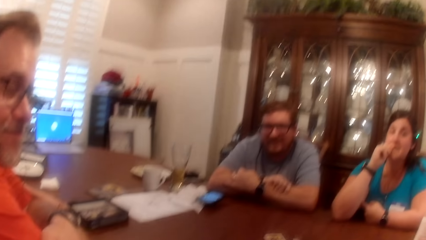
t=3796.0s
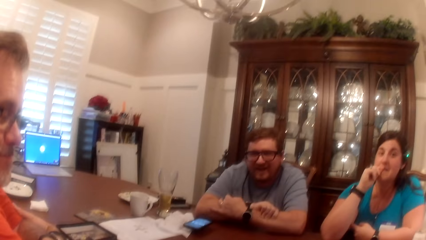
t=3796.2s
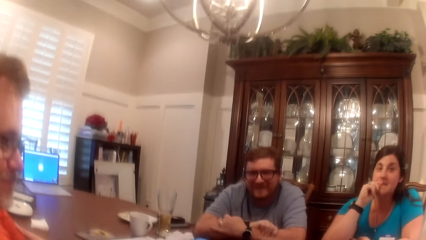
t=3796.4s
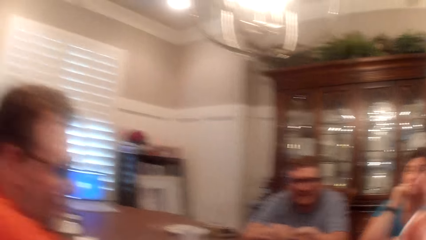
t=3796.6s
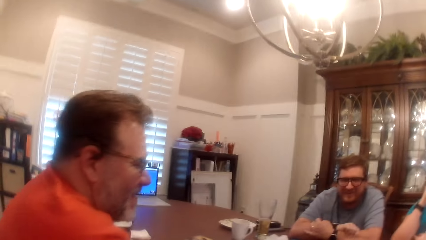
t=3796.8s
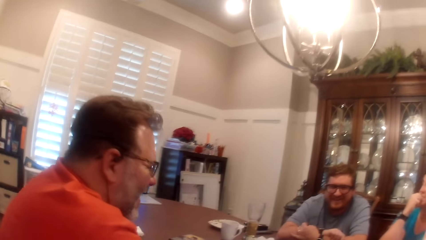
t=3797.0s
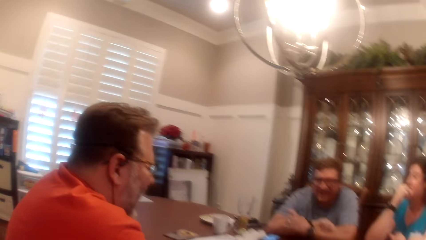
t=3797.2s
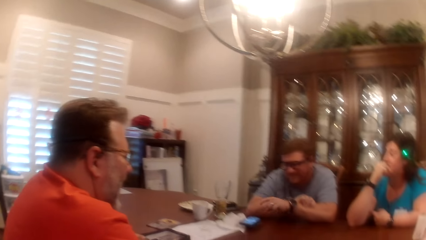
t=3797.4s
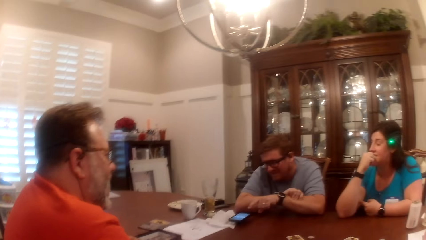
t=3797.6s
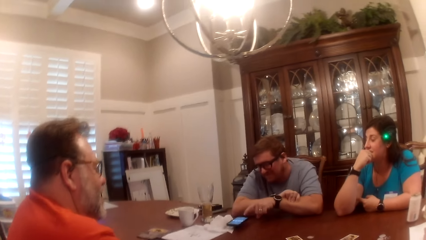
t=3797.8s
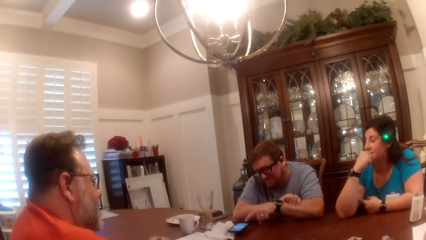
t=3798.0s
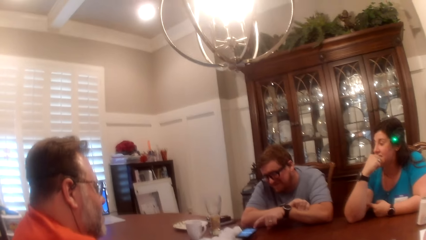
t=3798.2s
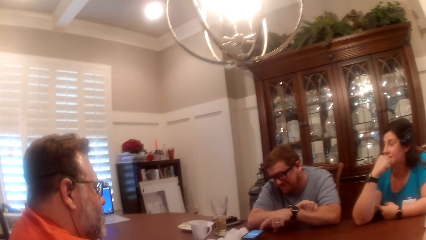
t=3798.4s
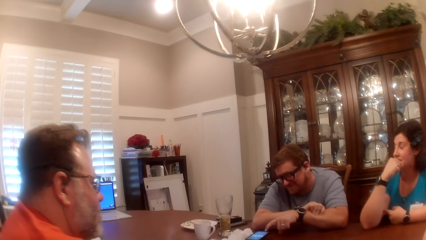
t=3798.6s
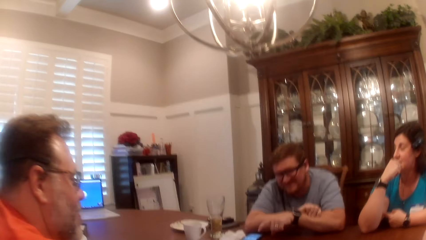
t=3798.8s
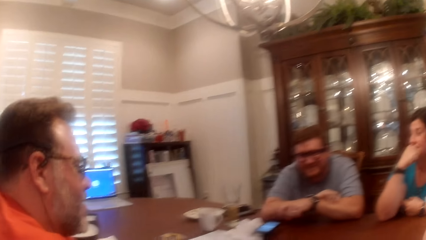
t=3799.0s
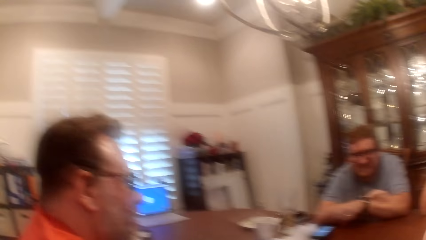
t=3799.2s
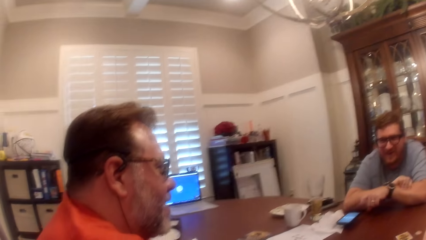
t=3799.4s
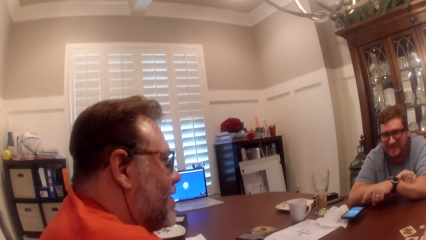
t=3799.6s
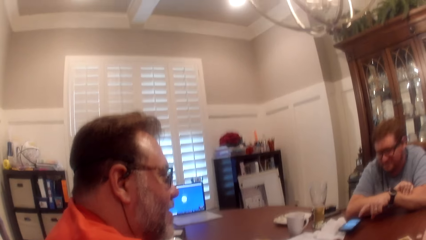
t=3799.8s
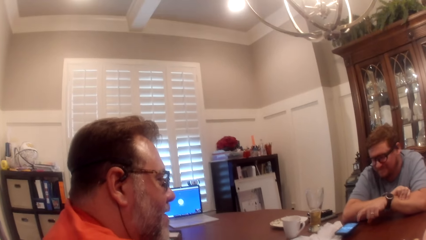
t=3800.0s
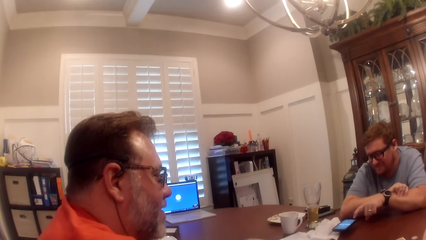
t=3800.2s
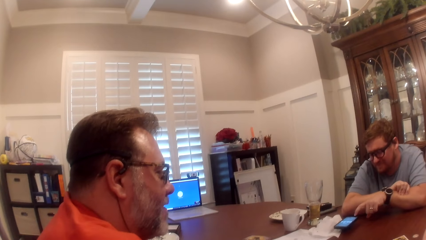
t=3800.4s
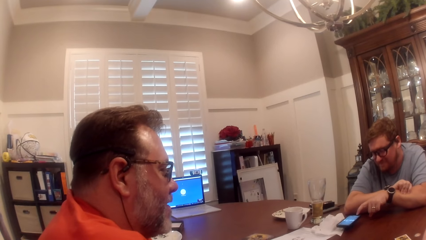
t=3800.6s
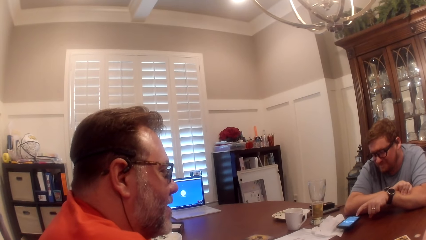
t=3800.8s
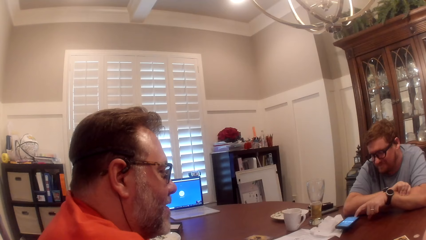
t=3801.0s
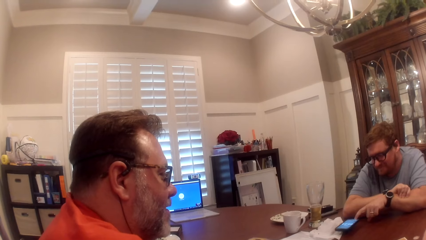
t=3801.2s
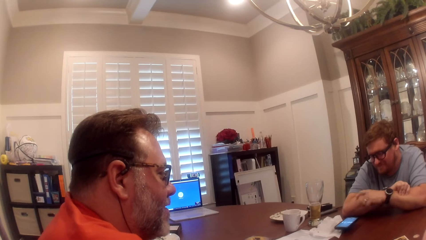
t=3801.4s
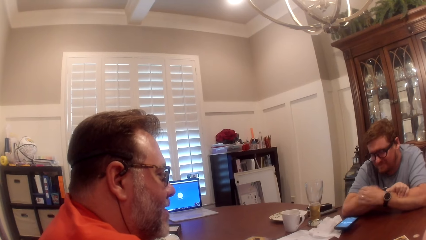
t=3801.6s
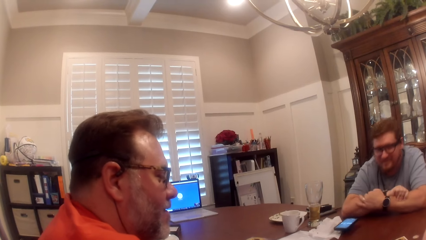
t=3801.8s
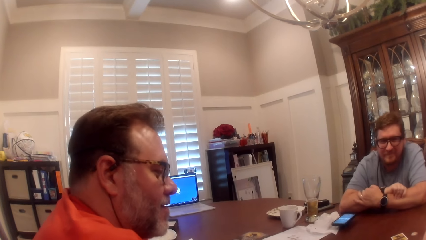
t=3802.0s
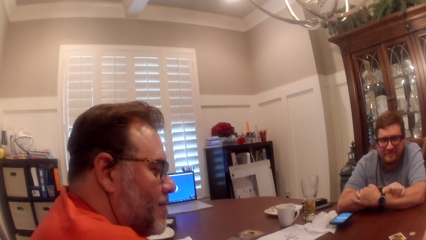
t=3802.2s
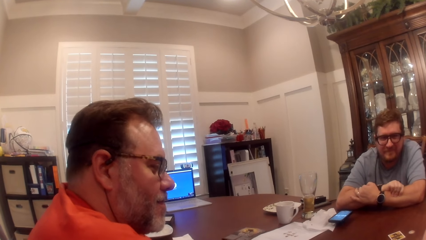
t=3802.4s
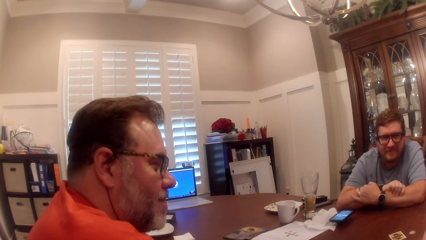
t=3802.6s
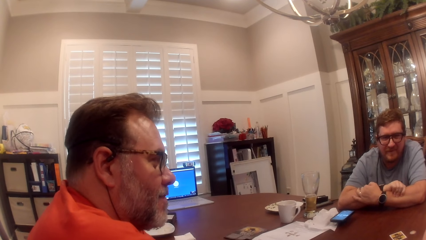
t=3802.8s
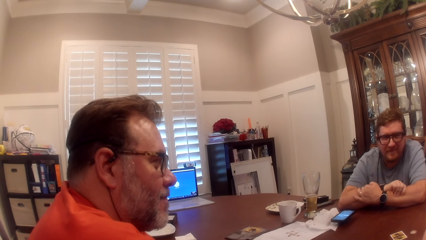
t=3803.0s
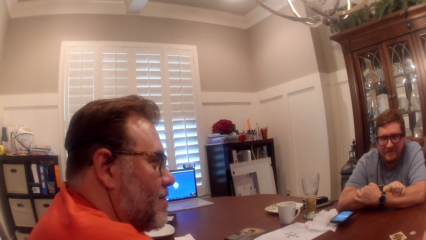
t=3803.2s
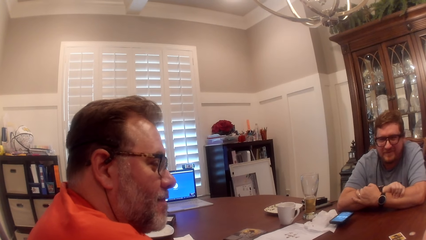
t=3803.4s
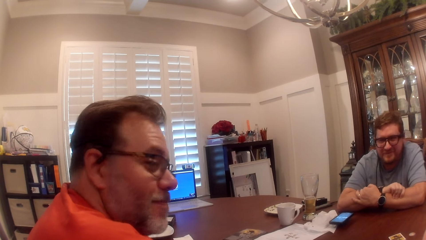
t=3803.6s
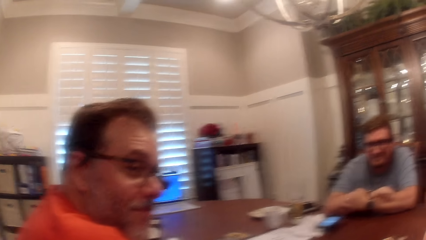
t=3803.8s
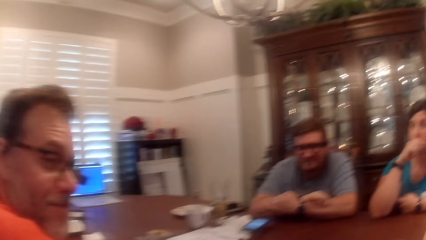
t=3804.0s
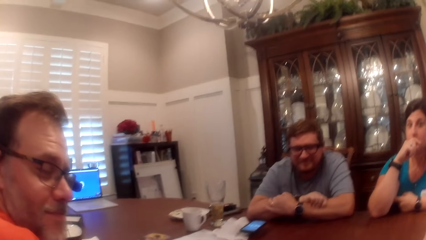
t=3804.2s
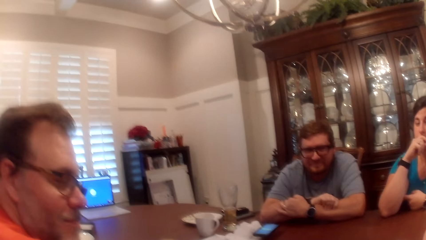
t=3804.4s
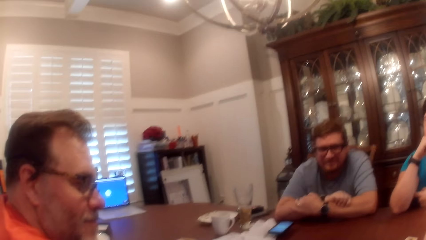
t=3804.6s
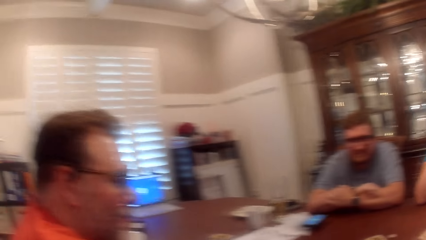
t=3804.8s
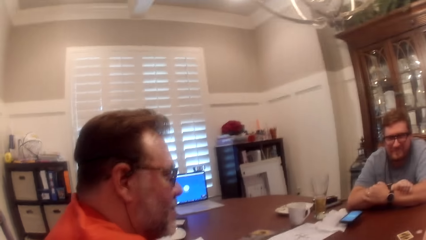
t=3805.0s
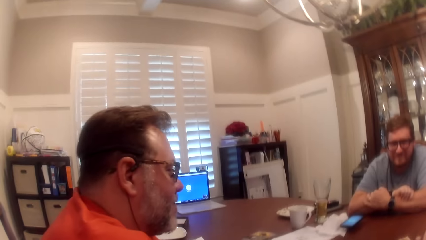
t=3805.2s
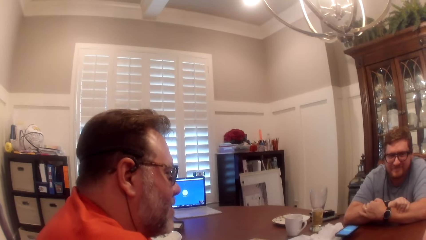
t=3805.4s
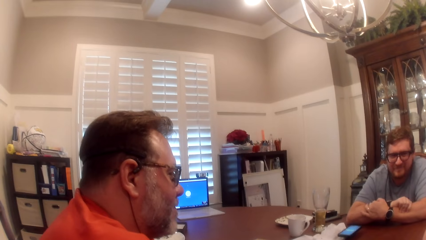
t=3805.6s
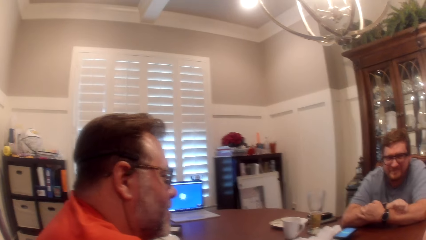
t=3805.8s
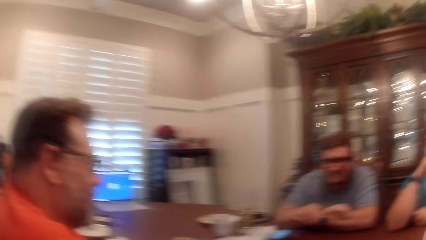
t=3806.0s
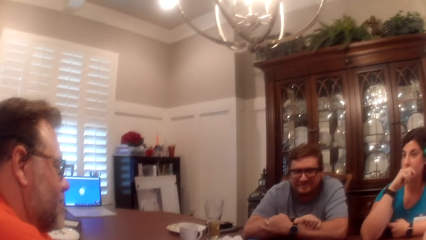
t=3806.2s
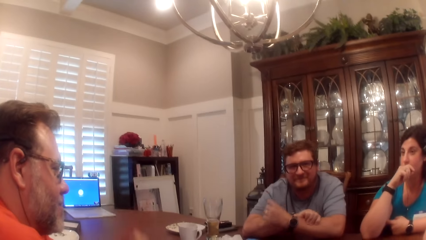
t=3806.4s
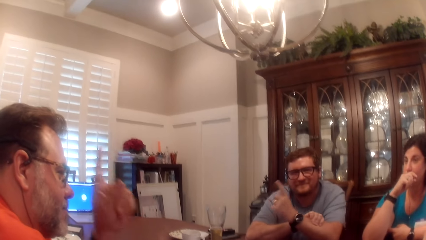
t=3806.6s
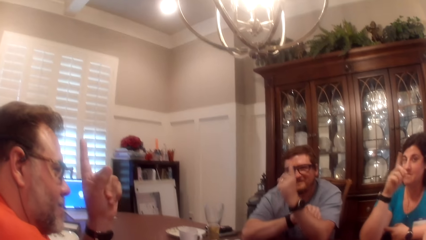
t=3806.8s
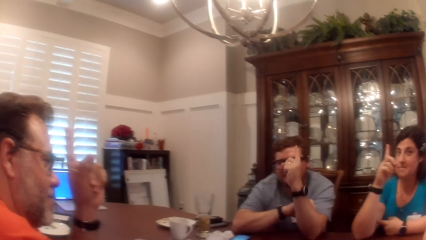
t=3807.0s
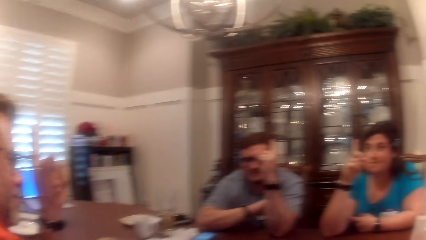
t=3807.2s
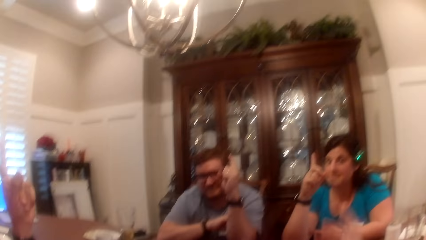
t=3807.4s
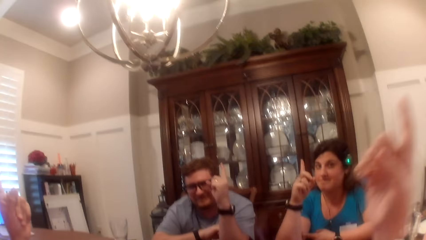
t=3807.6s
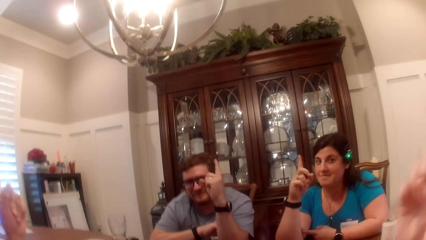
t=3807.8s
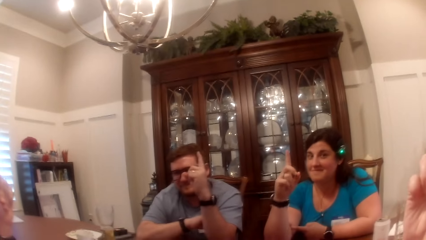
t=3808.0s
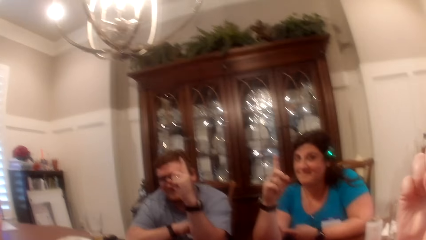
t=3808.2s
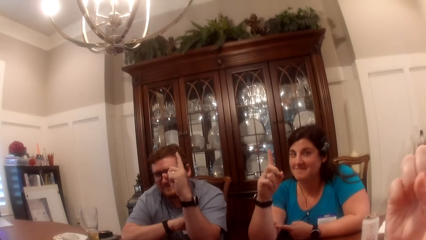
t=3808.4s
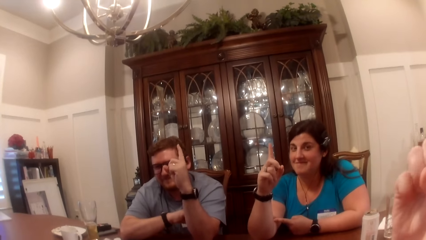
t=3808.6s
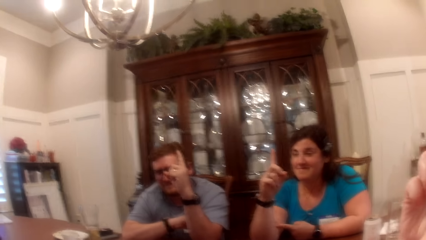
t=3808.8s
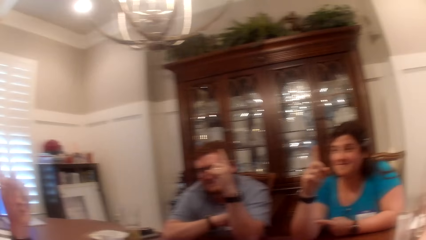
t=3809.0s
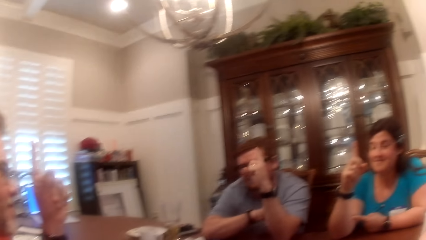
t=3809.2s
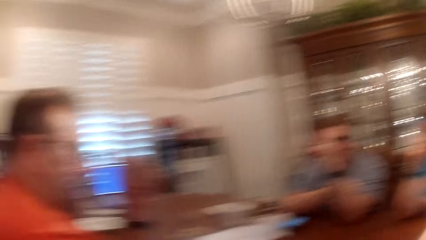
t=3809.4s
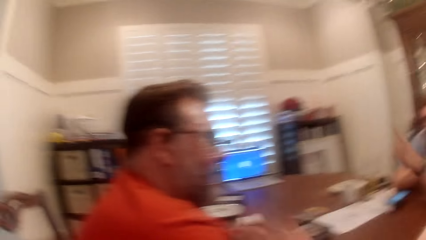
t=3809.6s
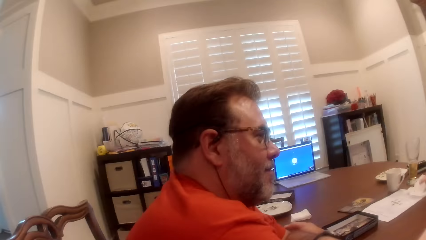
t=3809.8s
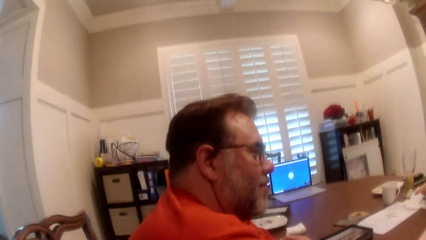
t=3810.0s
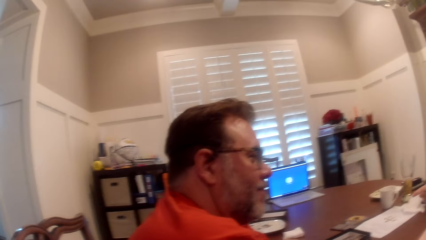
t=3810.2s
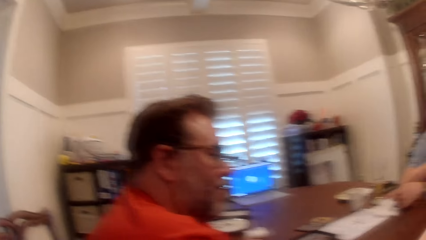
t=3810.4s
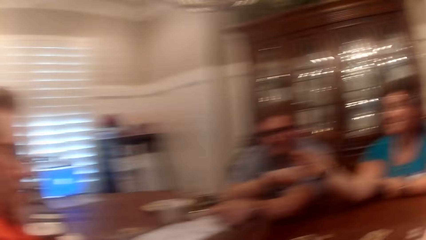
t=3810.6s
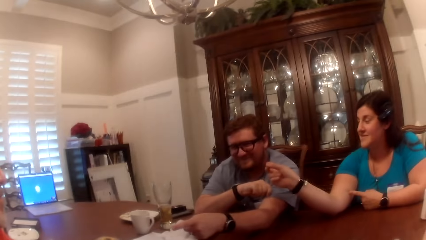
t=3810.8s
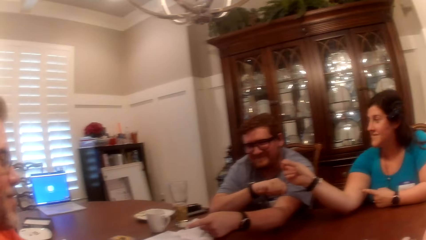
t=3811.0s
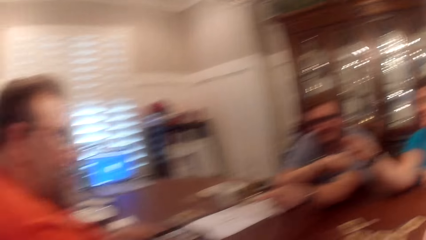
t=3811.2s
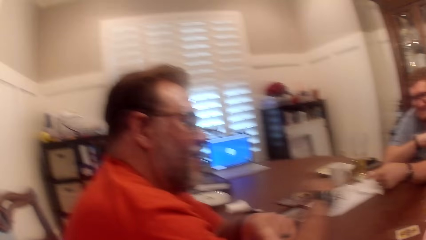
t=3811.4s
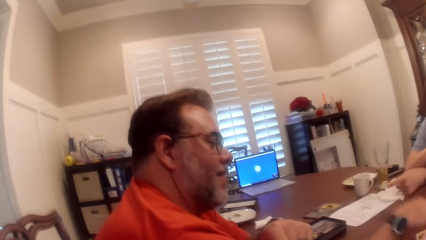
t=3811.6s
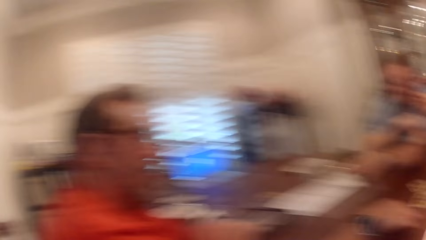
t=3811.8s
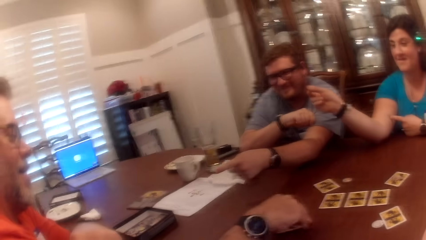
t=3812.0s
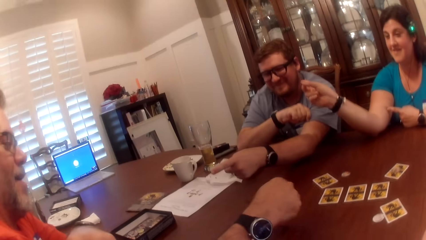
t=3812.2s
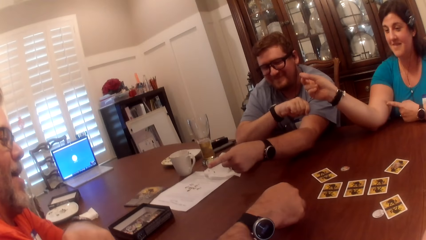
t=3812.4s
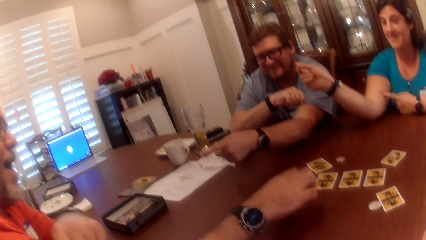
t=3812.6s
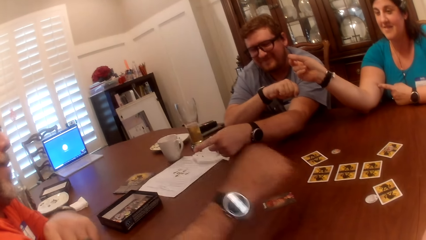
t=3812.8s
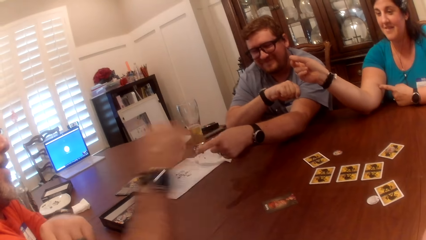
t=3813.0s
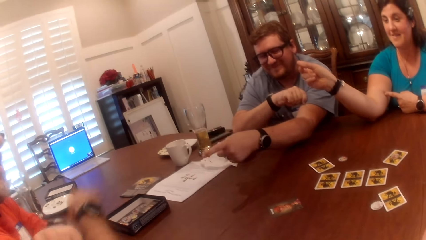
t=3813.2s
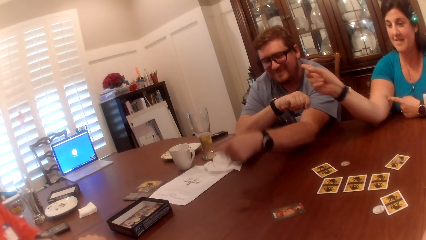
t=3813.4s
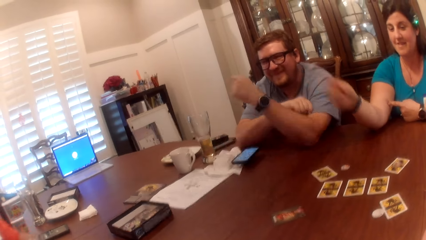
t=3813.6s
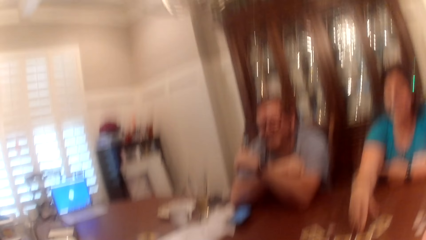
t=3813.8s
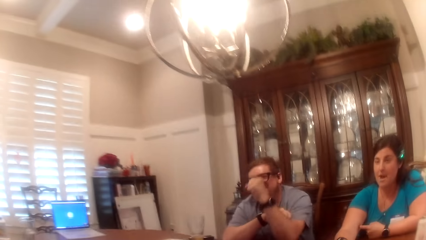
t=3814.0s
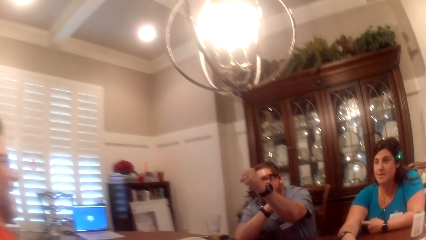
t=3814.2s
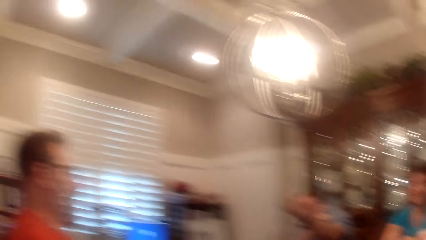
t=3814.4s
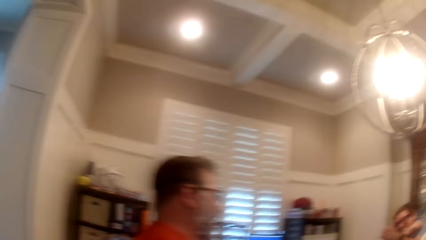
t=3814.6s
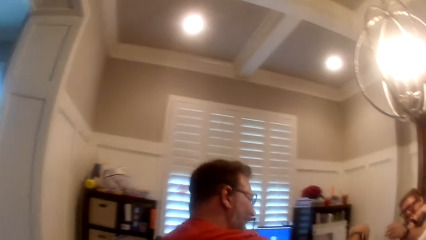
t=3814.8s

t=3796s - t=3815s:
The camera wearer speaks to a man, another man, and a woman at the table. The other man speaks to the first man, the woman, and the camera wearer at the table. The camera wearer responds to the other man at the table. She speaks to the first man, the other man, and the woman at the table. The woman raises her right hand finger. The first man raises his left hand finger. The other man raises his left hand finger. The camera wearer raises her right hand finger. The first man turns a card on the table with his right hand and speaks to the other man, the woman, and the camera wearer at the table. The first man and the other man do a fist bump. The camera wearer converses with the woman, the first man, and the other man.
